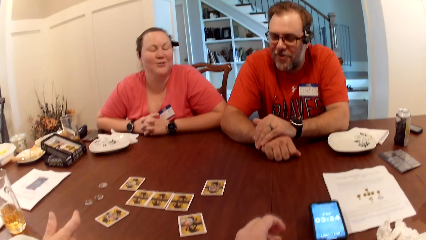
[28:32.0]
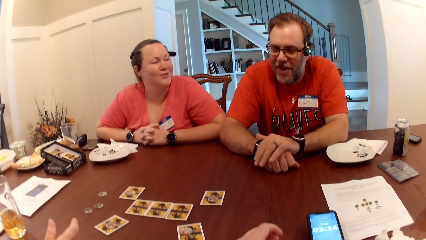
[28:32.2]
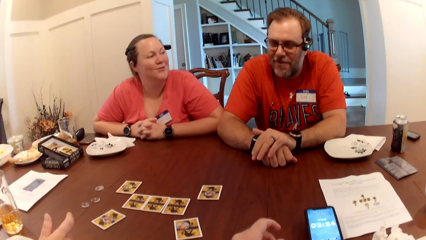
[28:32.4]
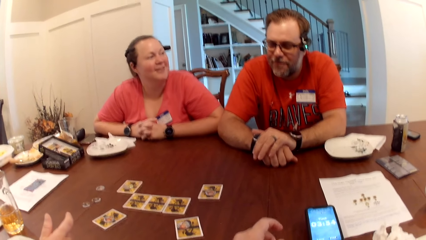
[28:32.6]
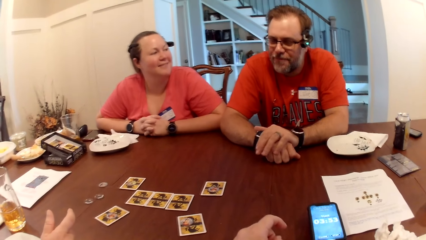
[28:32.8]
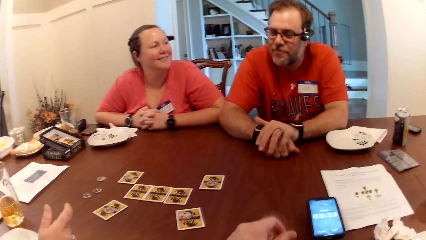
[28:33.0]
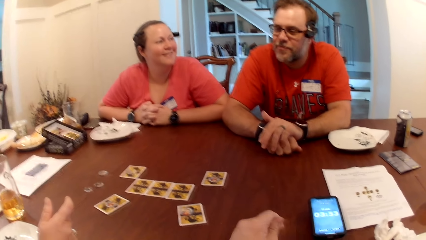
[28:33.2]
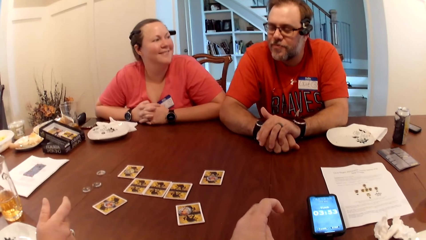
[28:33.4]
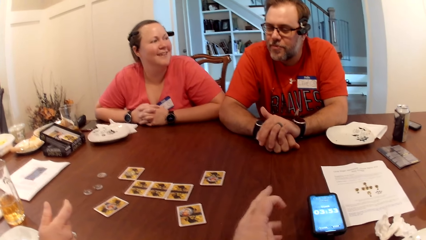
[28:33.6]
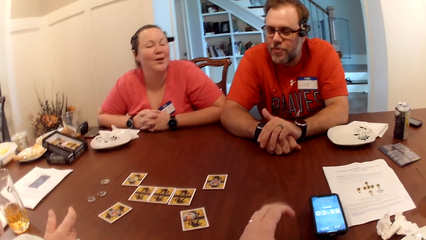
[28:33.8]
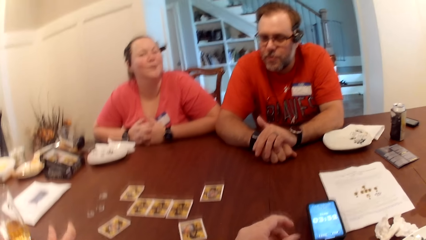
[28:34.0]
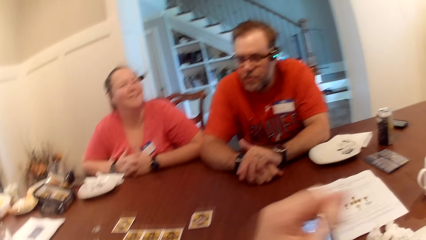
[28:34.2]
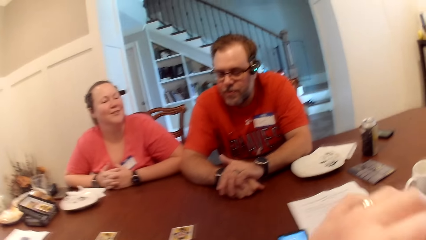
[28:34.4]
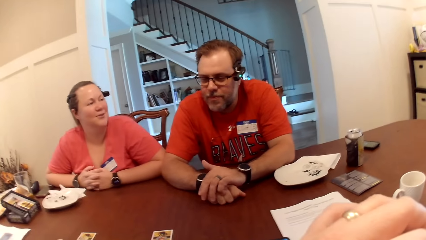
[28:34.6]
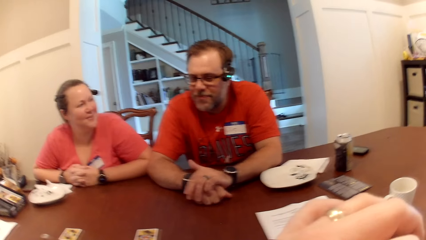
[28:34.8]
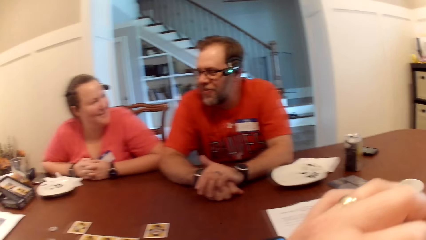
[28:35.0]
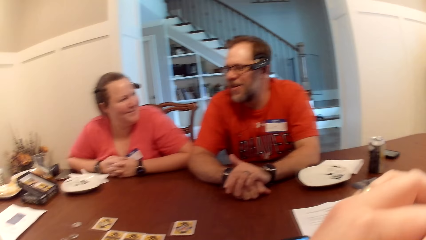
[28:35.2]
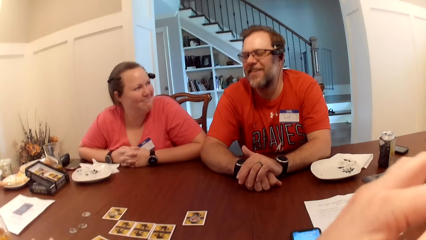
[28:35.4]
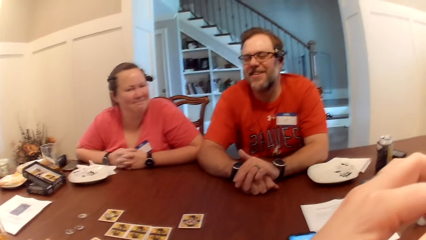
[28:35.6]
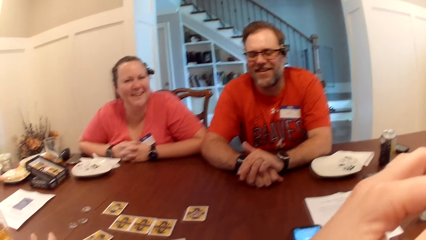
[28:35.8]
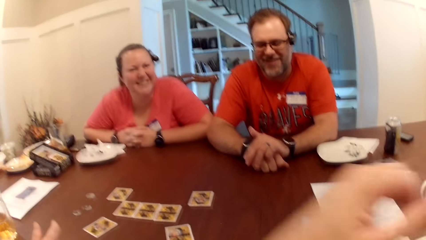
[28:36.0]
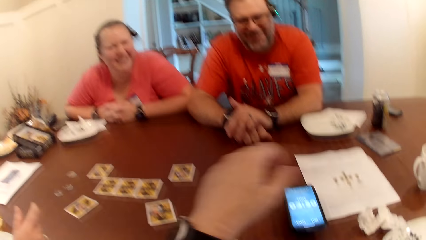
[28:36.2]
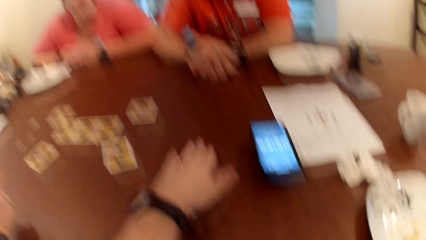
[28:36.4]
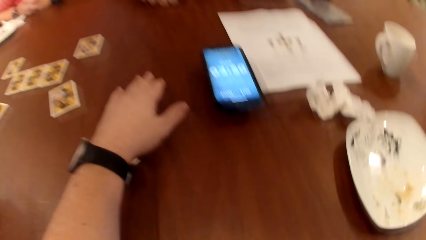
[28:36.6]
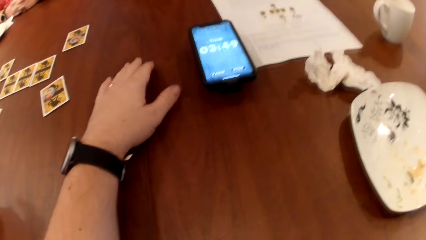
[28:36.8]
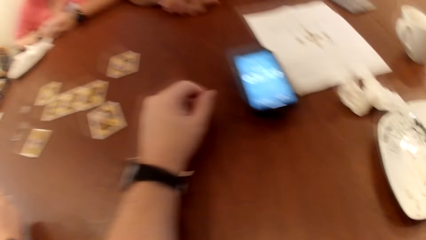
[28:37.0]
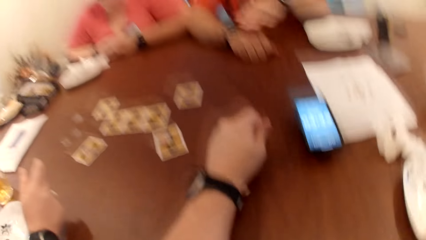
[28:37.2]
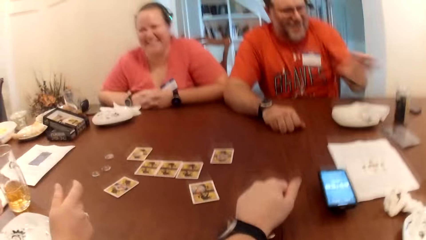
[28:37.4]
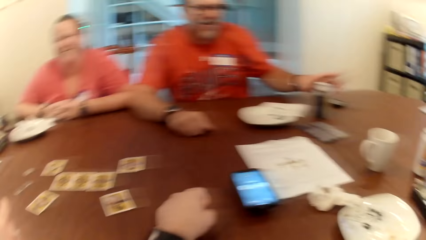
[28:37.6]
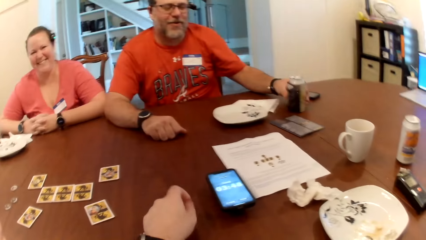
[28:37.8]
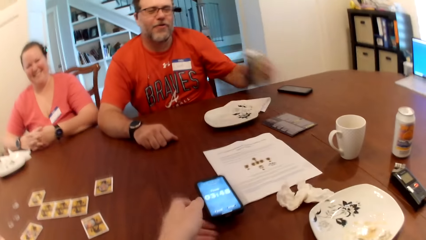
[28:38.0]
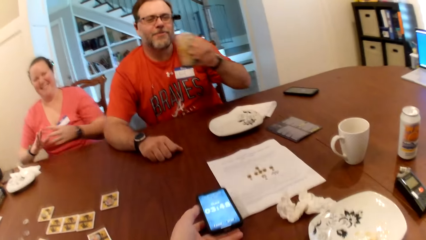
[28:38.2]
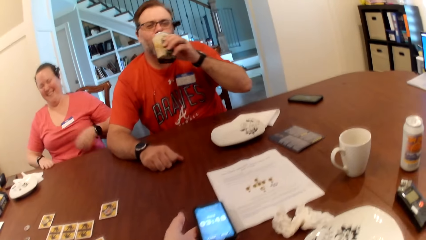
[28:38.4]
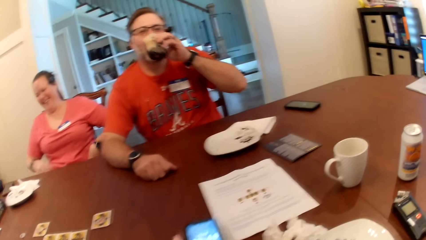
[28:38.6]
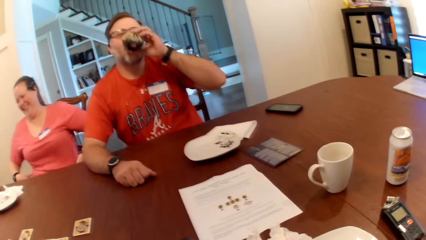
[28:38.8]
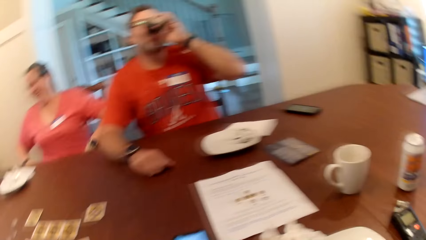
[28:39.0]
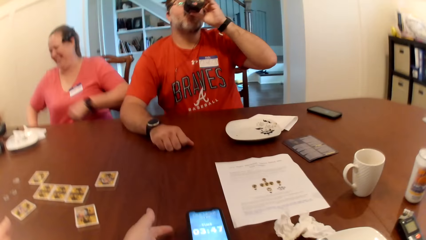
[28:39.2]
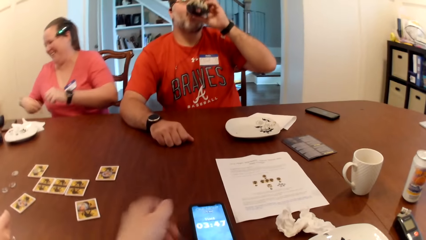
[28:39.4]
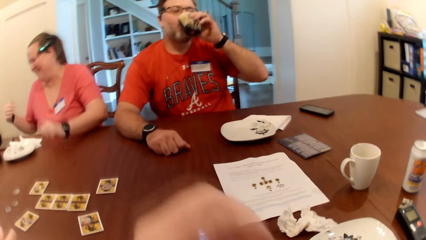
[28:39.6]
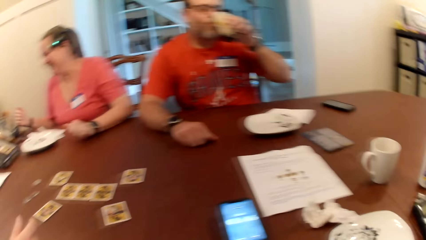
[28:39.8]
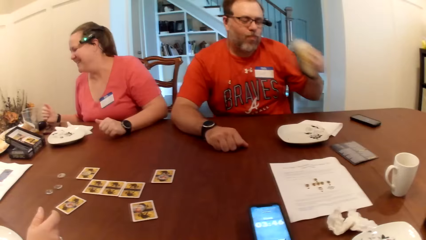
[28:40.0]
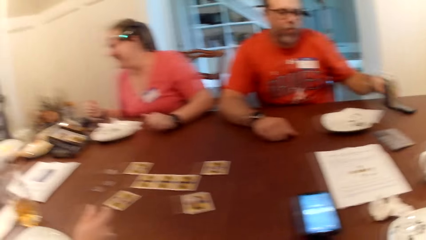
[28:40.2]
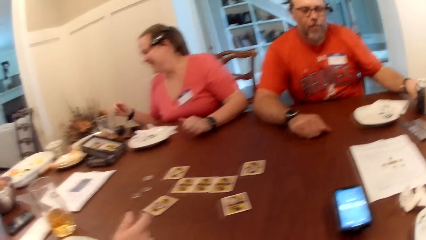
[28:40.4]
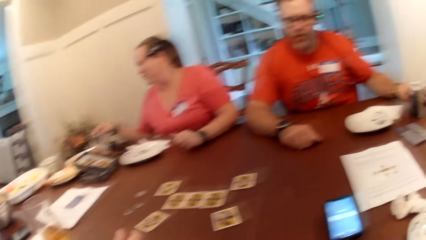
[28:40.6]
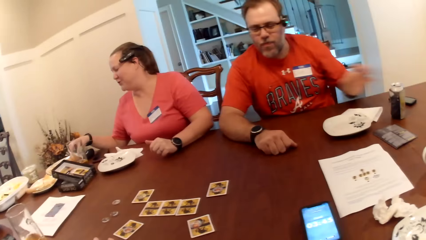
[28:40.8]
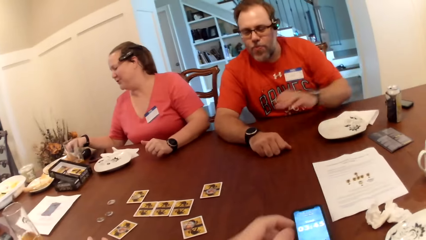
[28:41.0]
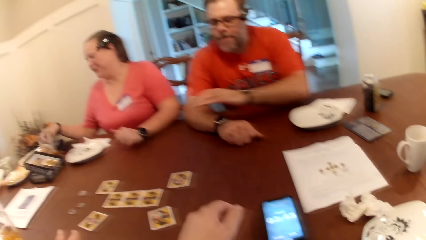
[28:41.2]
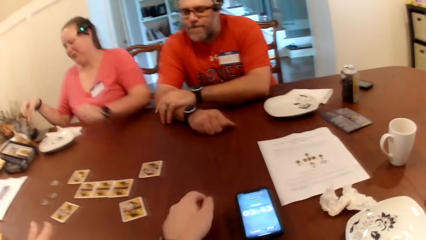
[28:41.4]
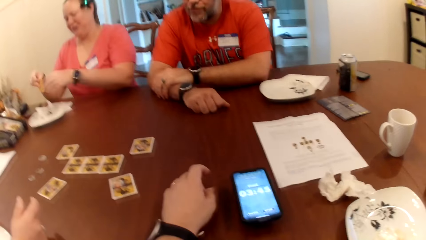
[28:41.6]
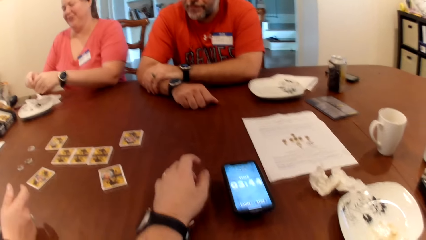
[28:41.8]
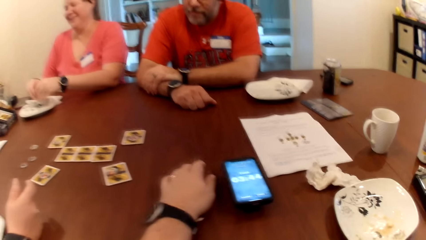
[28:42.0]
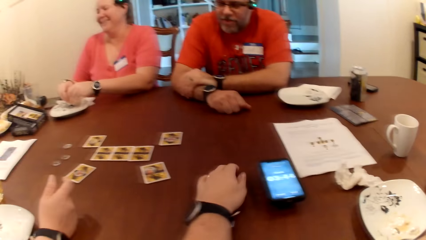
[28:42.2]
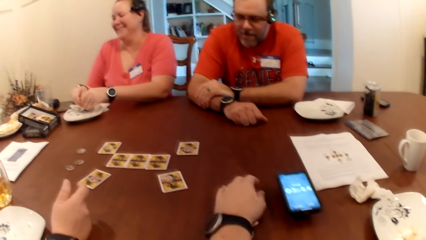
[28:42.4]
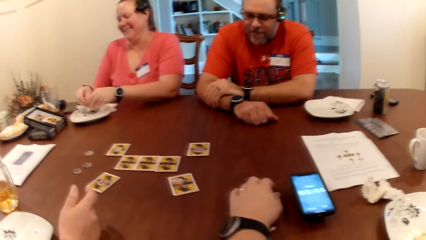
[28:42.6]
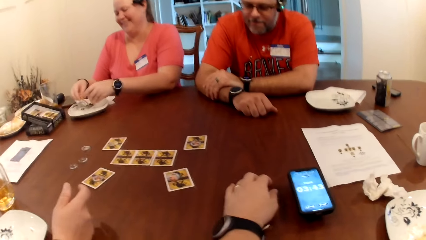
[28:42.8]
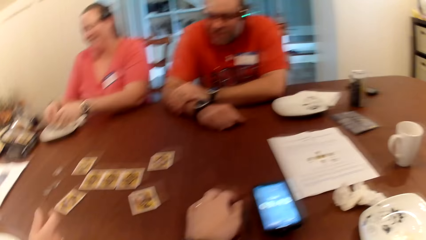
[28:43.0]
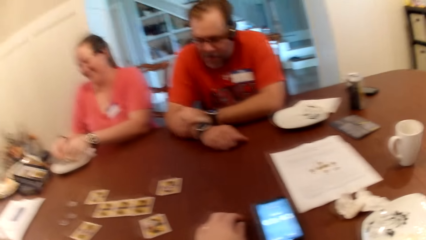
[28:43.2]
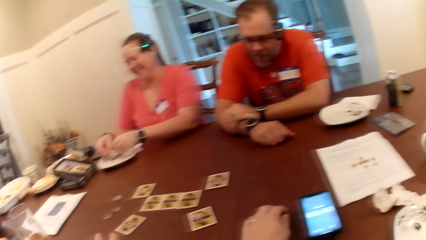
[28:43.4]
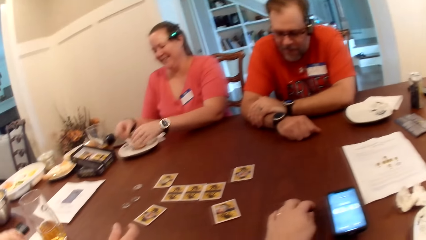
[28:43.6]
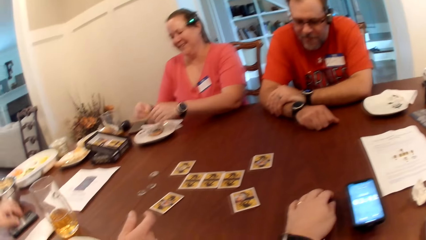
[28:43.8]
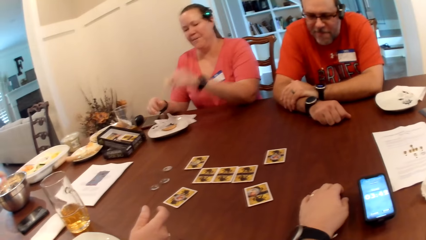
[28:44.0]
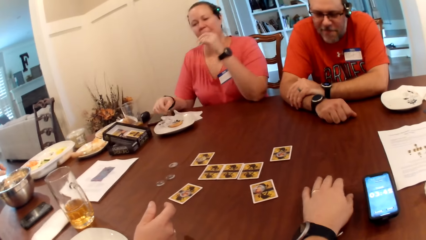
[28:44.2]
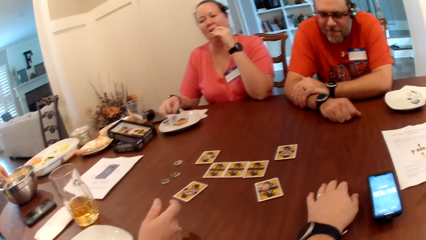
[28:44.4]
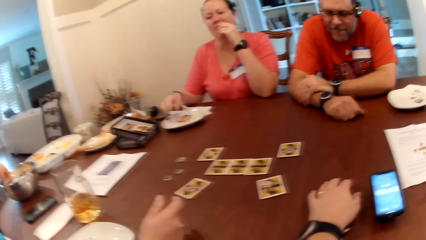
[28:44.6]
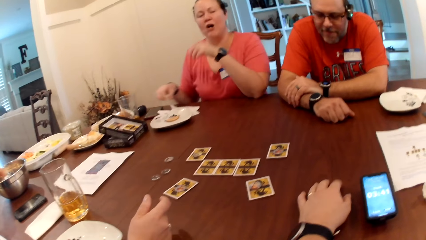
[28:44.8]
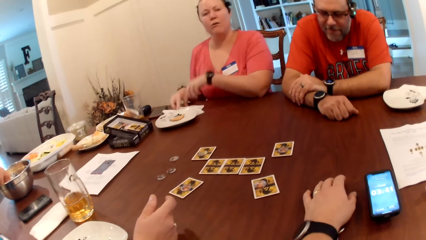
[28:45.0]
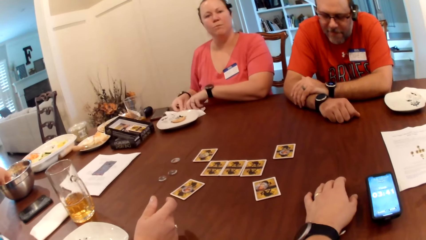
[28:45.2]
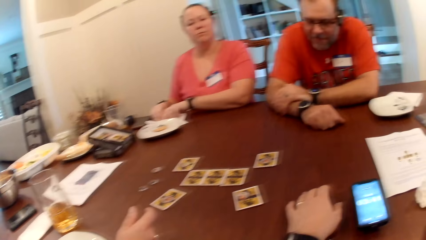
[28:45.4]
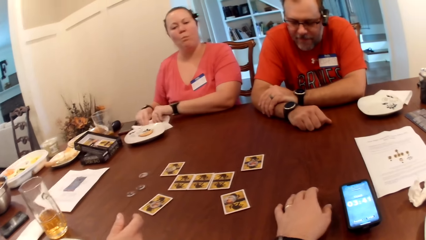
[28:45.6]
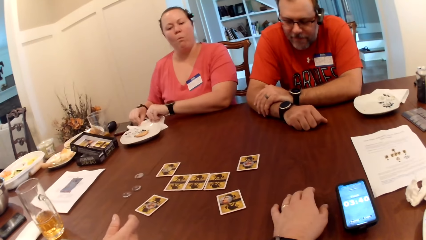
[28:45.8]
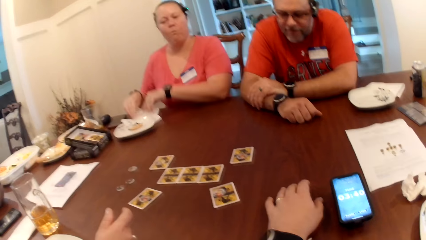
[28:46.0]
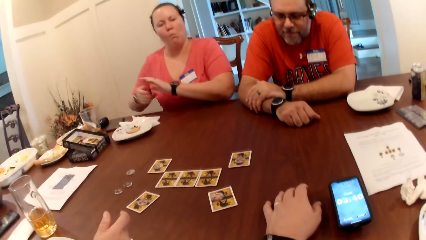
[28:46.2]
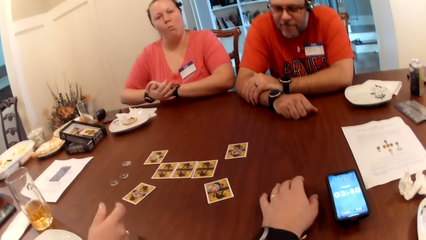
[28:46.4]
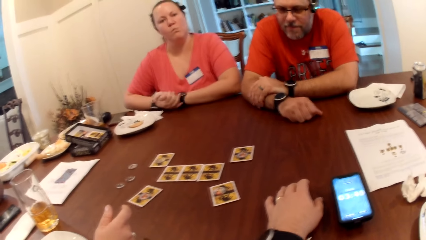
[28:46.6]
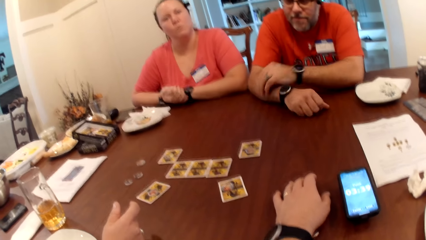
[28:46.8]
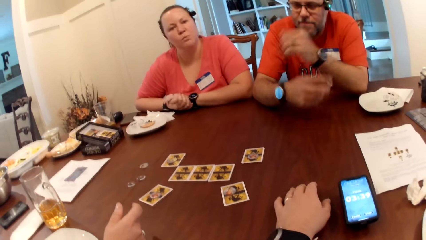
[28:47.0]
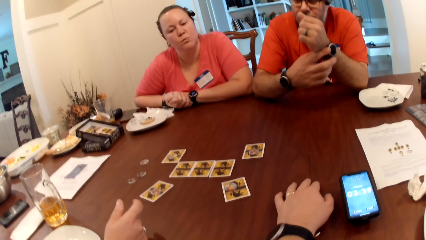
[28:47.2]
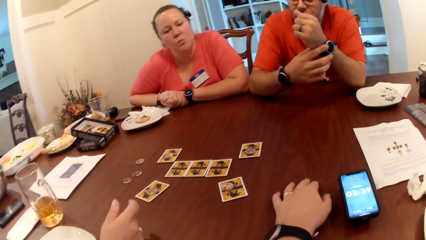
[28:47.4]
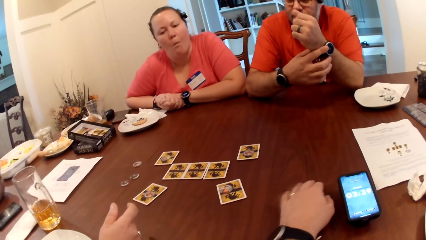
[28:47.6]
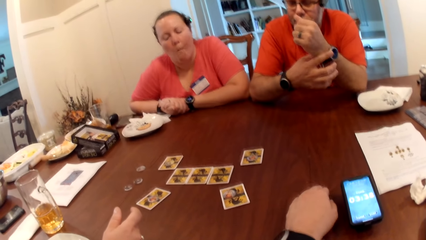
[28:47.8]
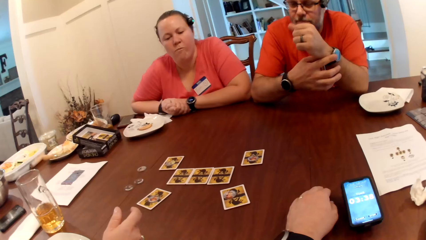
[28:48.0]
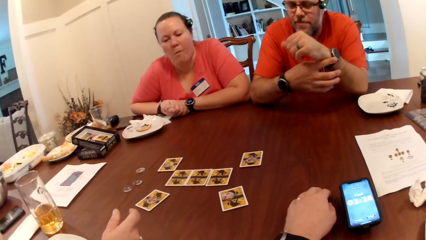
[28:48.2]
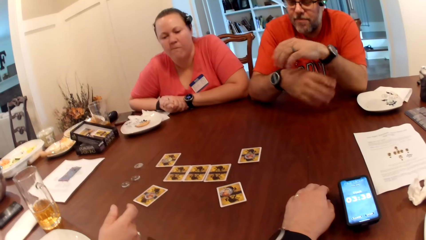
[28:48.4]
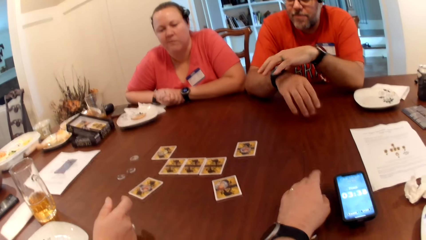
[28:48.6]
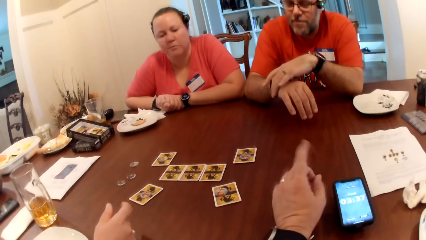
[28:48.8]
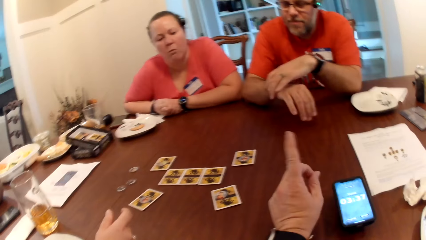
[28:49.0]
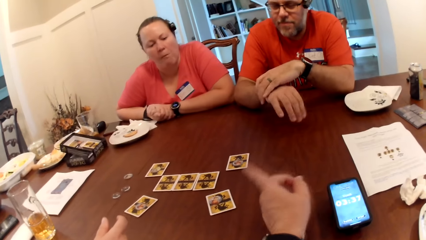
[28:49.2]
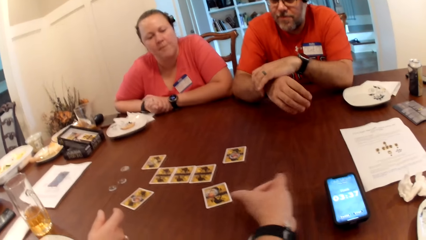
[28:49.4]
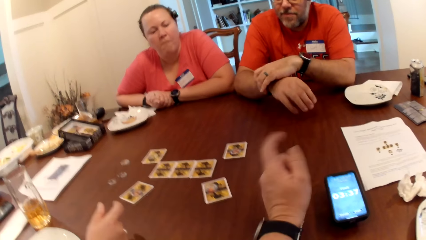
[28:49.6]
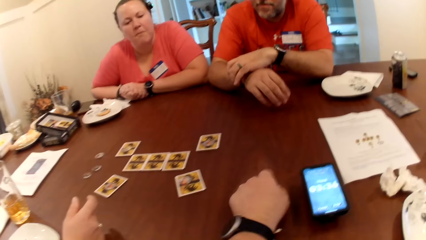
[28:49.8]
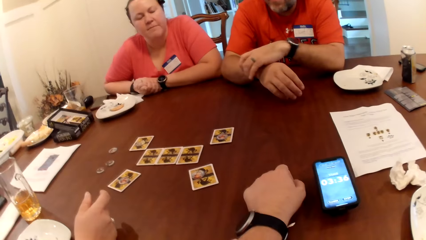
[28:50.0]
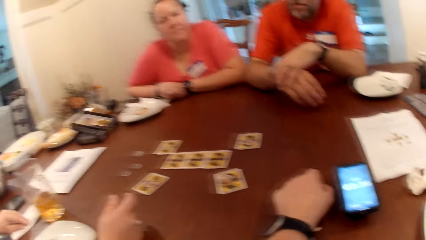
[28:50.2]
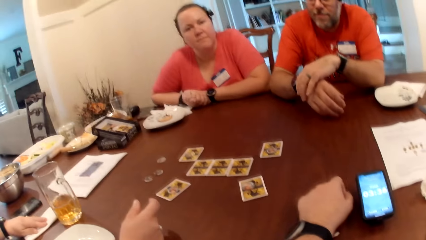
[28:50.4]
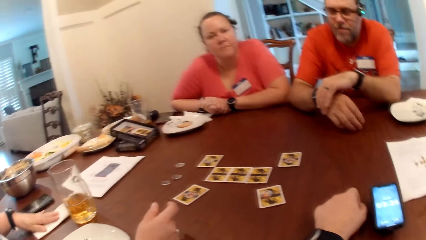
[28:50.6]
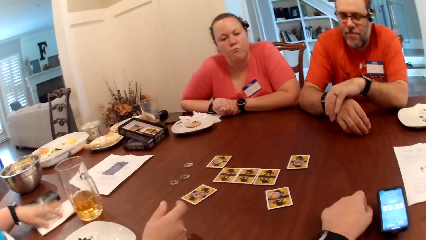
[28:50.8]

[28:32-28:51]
A lady speaks to a man. The man rests his hands on the table. The camera wearer touches his mouth with his left hand. He places his left hand on the table. He lifts his hand to something. The man picks a canned drink on the table with his left hand. The camera wearer picks a phone on the table with his left hand. The man drinks the canned drink with his left hand. The man drops the canned drink on the table with his left hand. The lady picks a biscuit on the table with her right hand. The lady breaks the biscuit into a plate with both hands. The lady touches food on the plate. The camera wearer speaks. The lady eats the biscuits with her left hand. The camera wearer speaks. The man adjusts a wristwatch on his left hand with his right hand. The lady holds her hands on the table.
